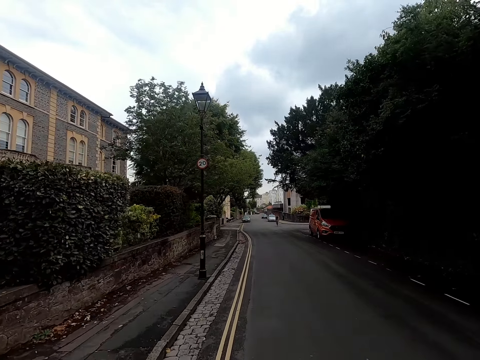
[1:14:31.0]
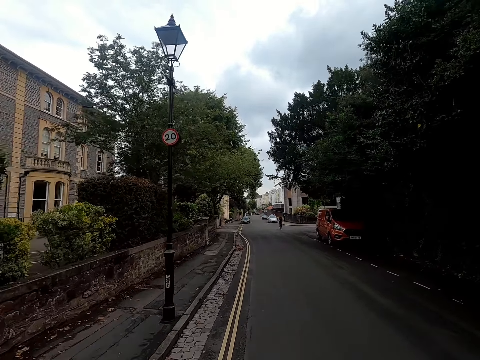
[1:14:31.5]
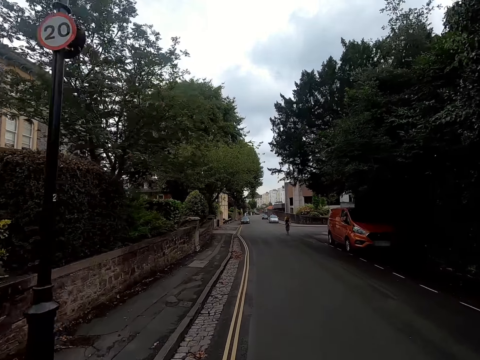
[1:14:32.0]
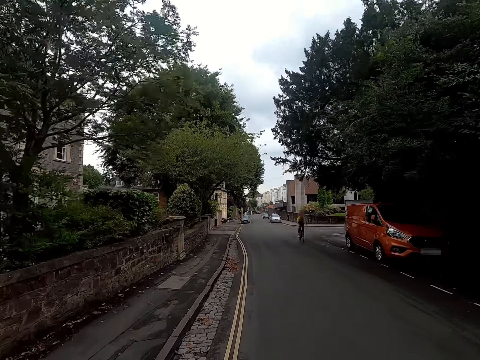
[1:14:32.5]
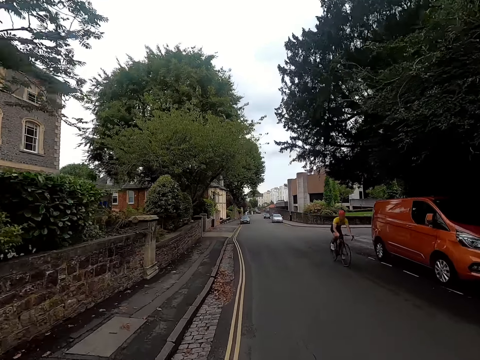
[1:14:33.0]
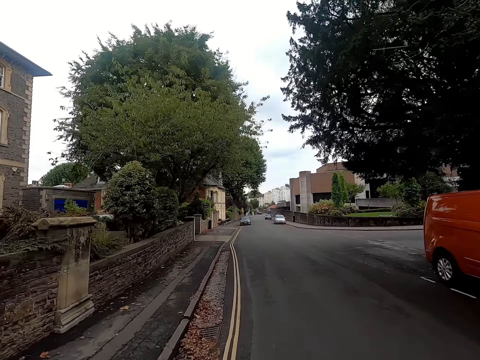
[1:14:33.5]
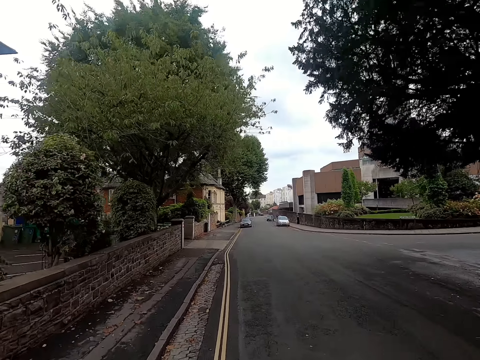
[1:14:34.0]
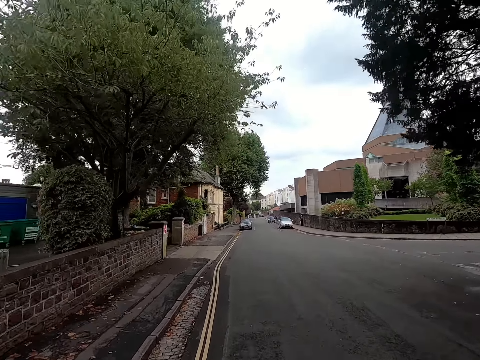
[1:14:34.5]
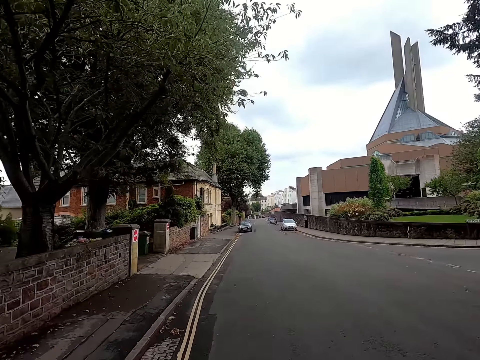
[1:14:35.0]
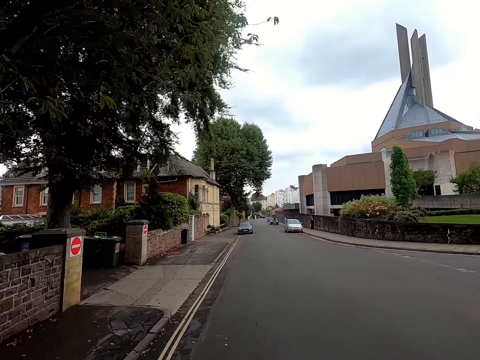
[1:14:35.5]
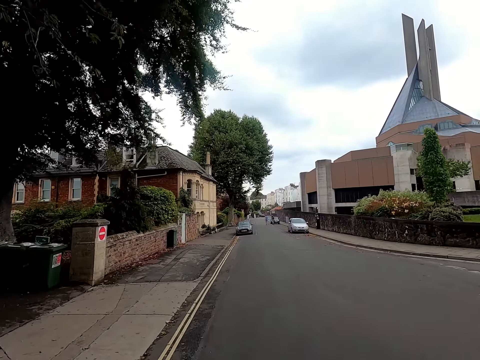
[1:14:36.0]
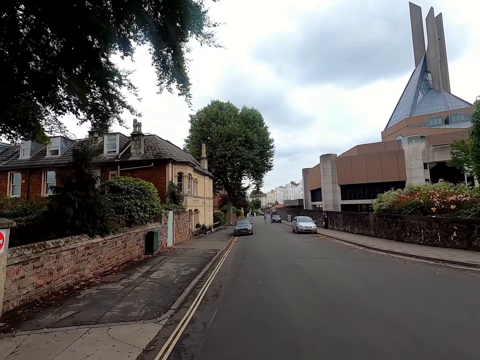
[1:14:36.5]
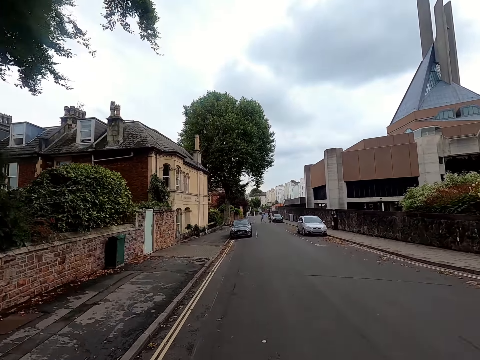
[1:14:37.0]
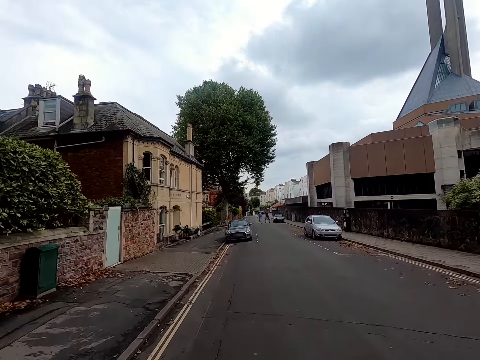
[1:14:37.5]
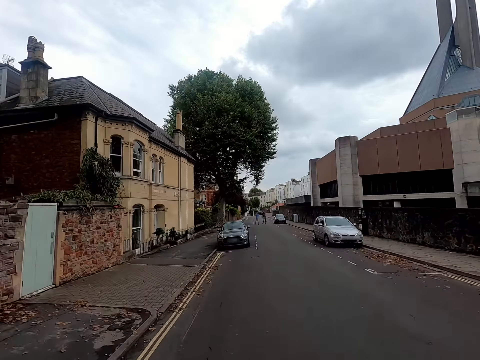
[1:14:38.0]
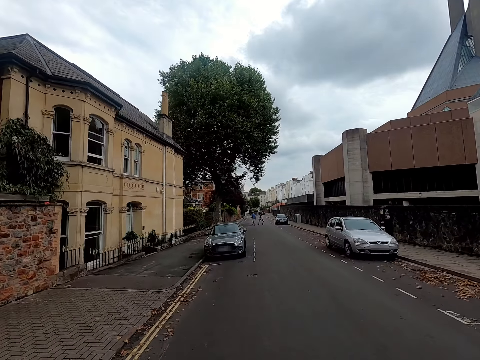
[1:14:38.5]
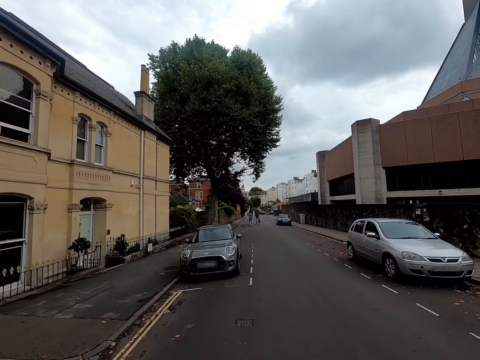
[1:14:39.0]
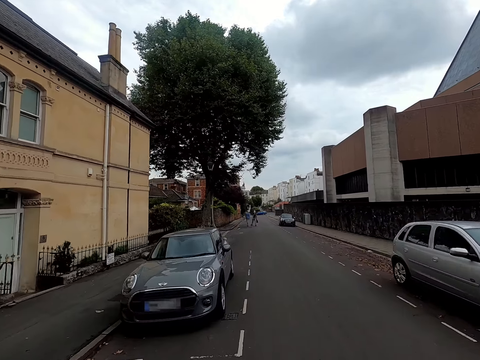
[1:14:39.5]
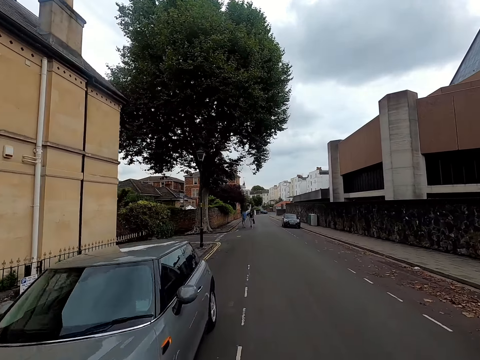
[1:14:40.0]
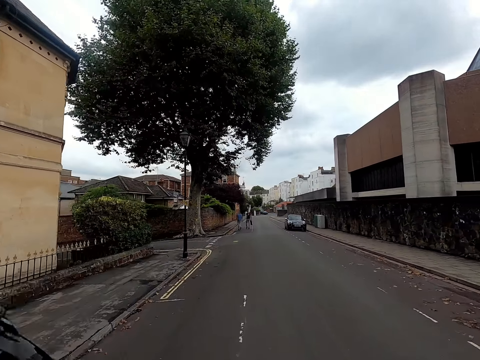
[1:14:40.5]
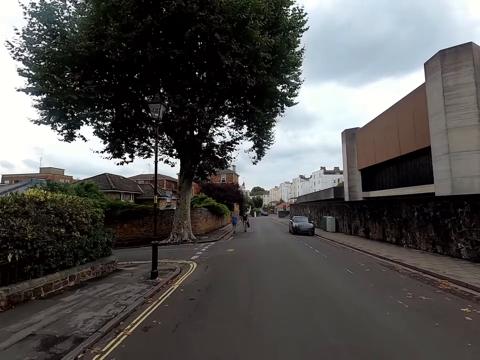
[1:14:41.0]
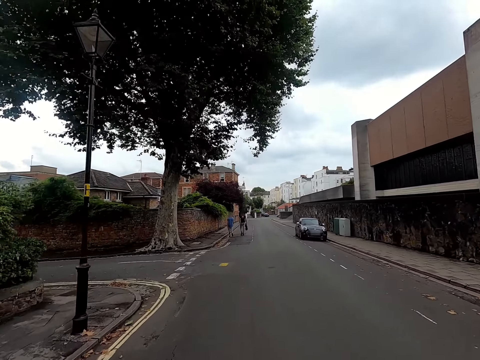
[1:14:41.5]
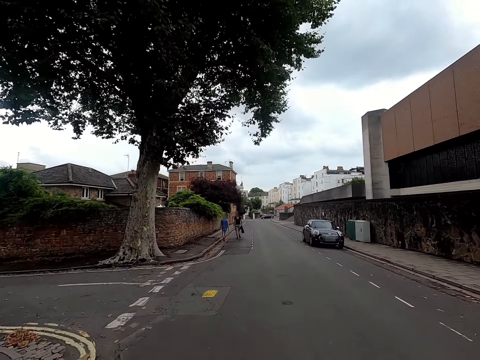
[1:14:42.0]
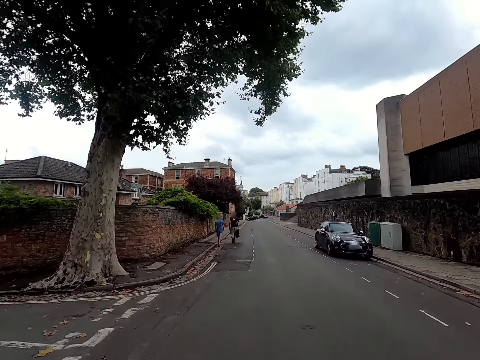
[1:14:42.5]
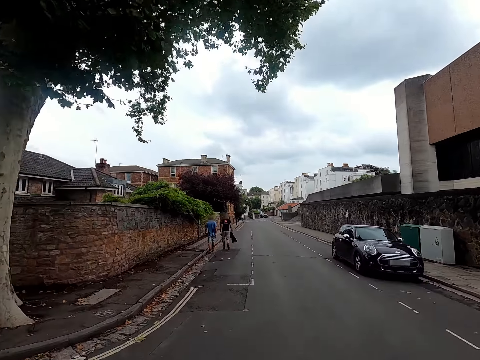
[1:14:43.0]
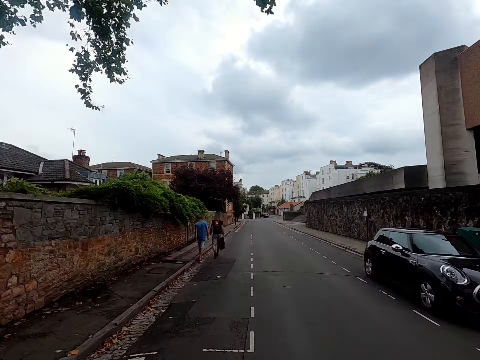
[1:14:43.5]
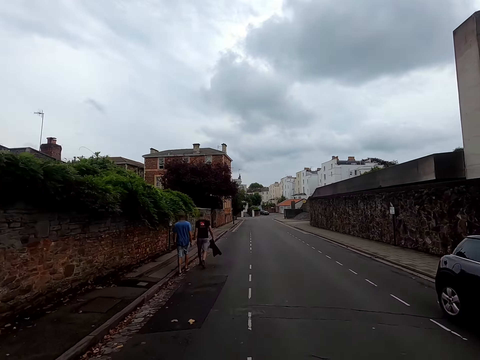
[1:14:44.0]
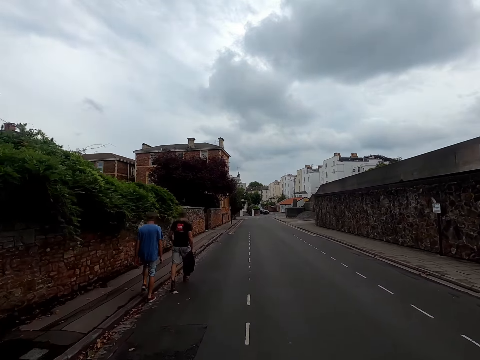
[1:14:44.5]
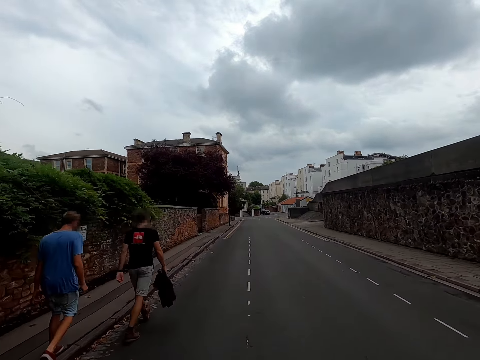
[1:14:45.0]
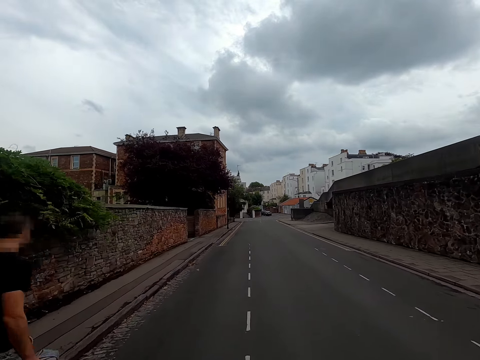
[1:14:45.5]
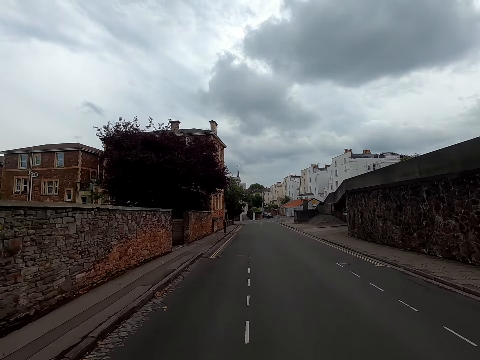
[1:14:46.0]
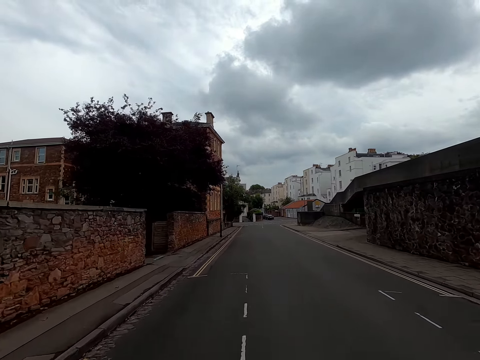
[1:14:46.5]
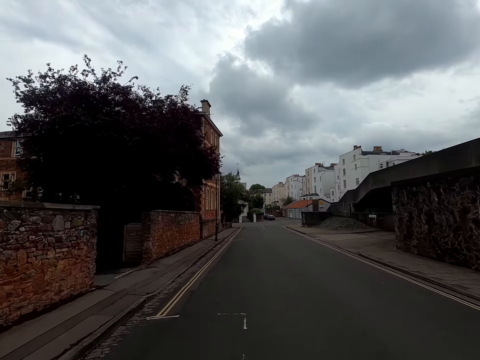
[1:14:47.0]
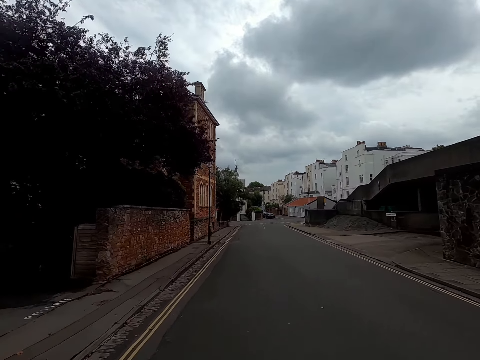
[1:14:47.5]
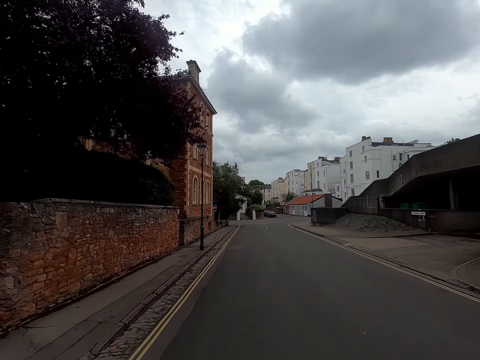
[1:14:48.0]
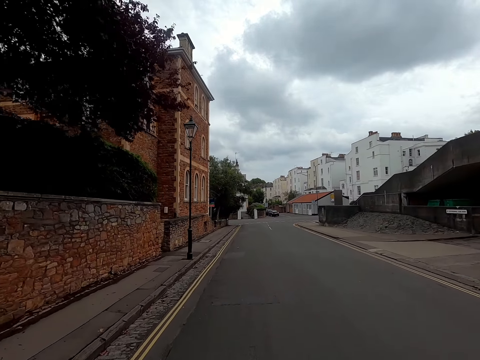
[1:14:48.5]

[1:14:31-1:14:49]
A man rides a bicycle past the camera wearer. The camera wearer rides past another man and a third man.

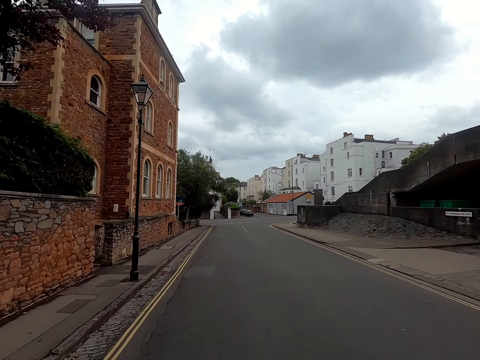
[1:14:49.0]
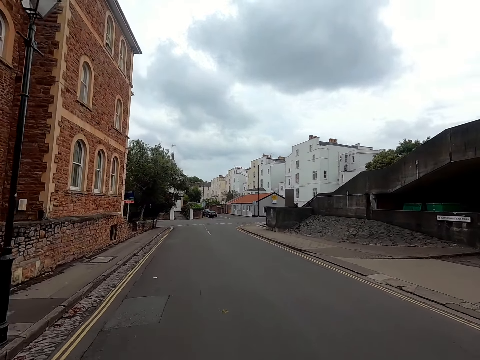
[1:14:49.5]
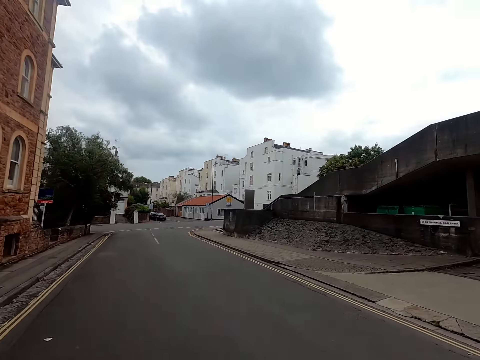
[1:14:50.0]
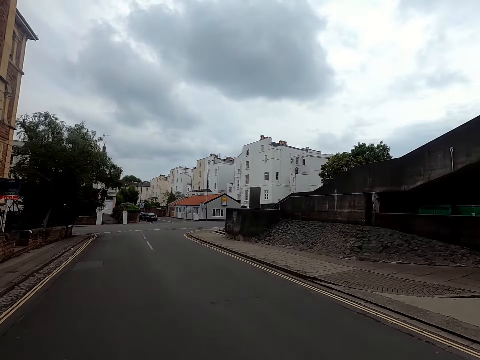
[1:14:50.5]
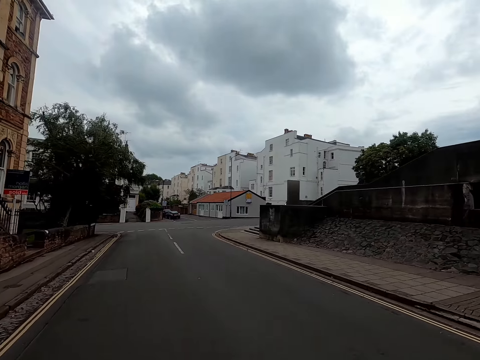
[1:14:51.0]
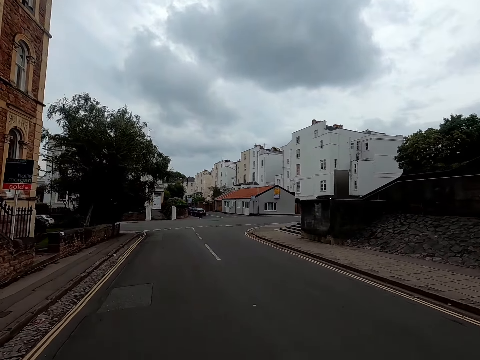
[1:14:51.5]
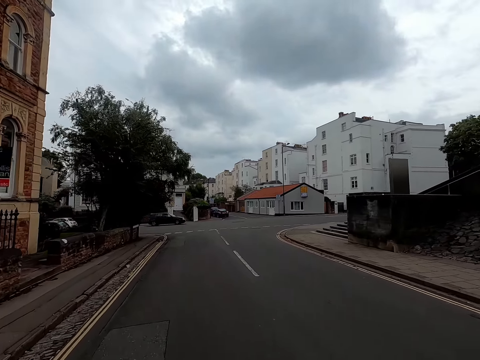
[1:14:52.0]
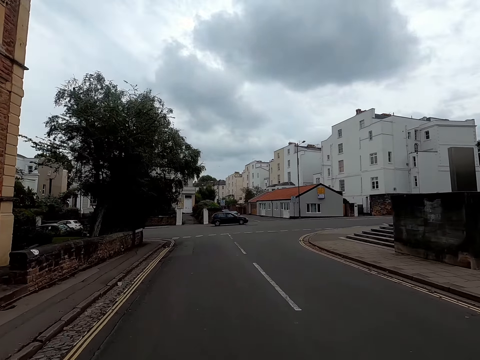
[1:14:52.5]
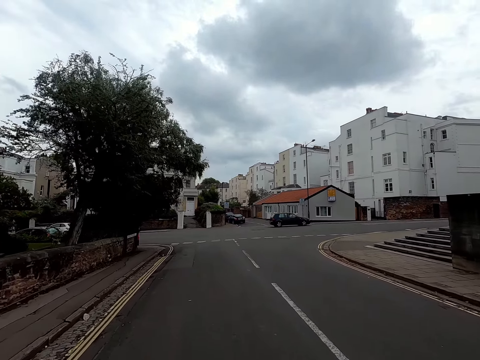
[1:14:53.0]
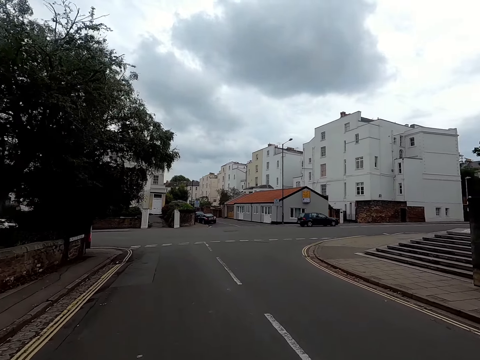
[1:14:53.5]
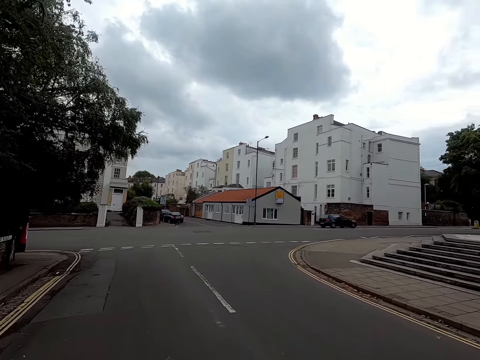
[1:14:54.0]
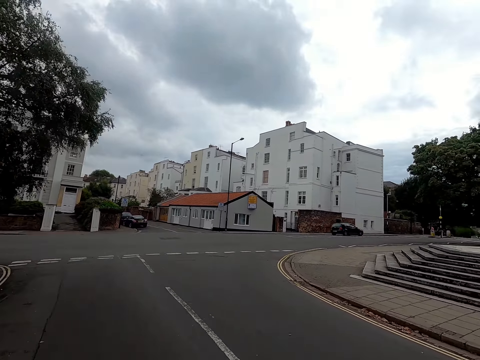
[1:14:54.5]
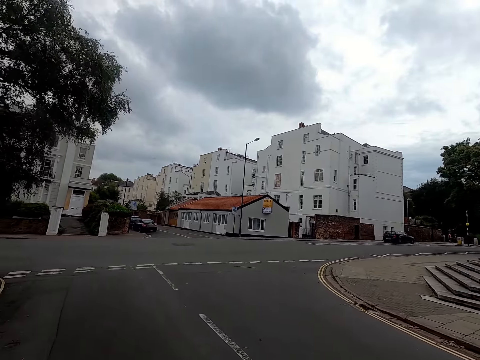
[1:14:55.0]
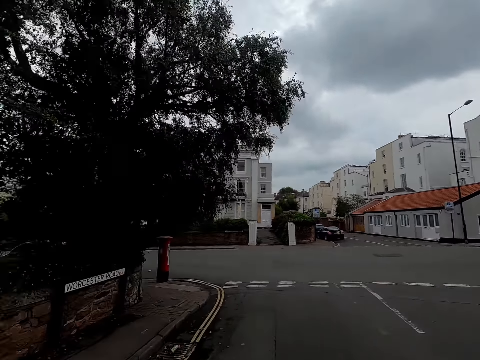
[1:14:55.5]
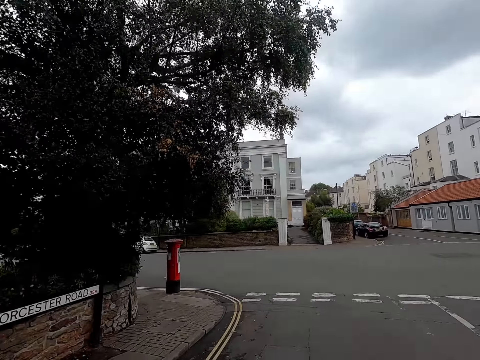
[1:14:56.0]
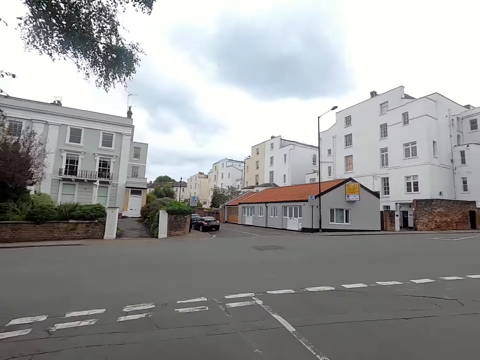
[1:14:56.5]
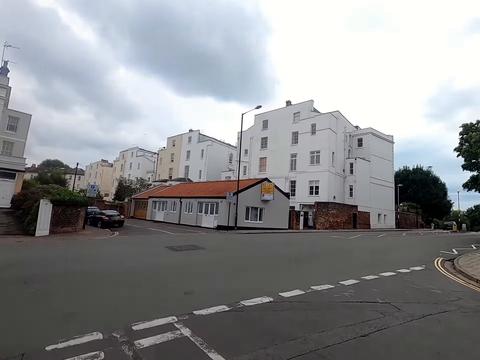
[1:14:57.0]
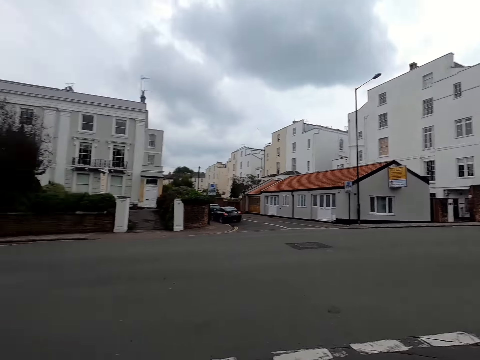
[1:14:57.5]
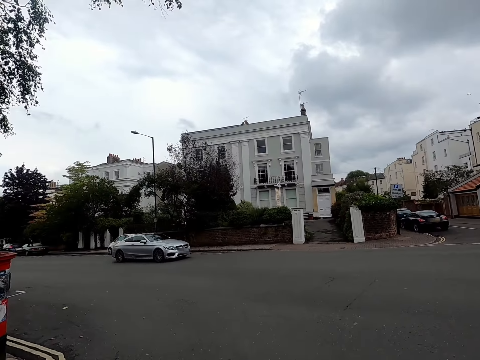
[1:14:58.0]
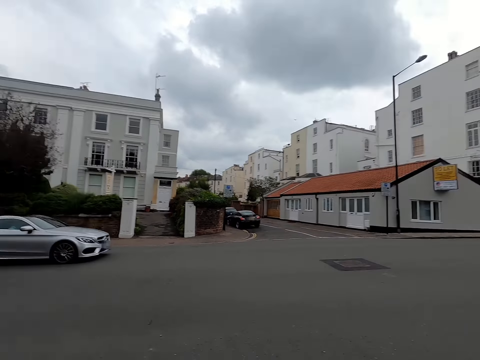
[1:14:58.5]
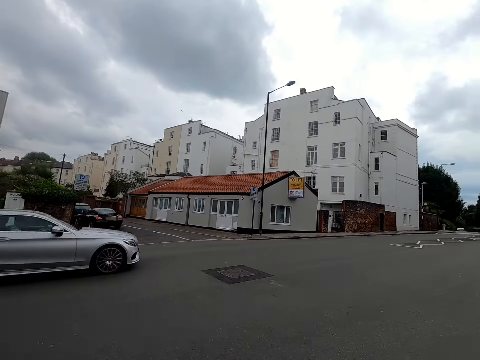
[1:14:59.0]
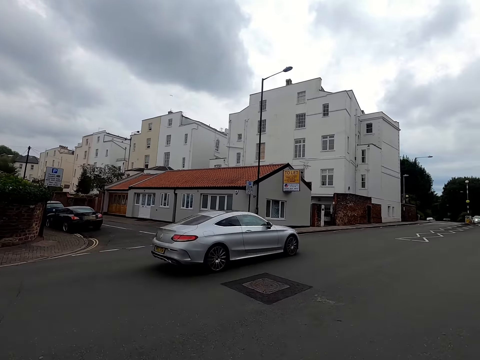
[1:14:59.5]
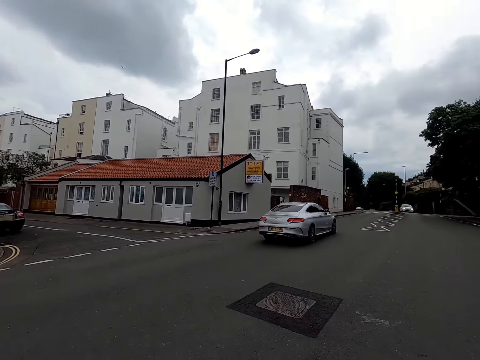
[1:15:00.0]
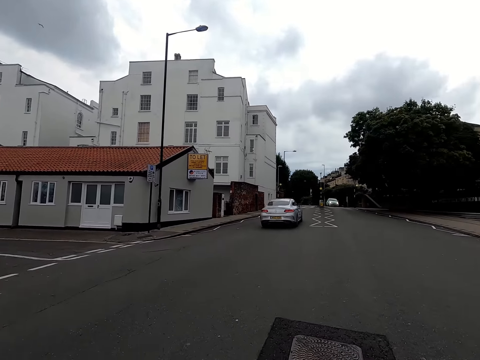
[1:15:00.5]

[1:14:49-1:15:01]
Something silver drives past the camera wearer.
